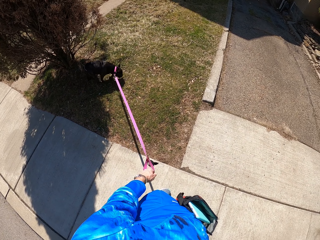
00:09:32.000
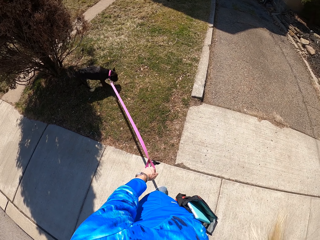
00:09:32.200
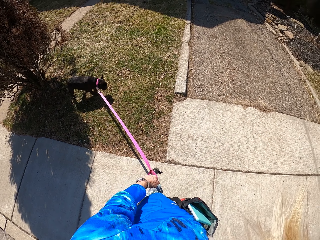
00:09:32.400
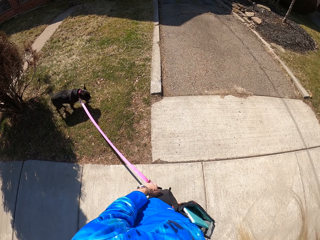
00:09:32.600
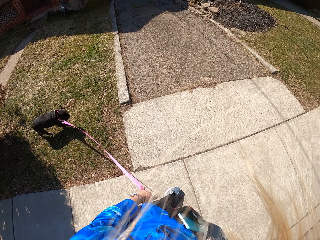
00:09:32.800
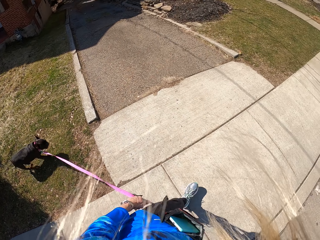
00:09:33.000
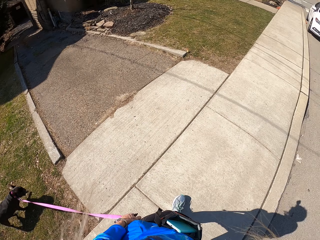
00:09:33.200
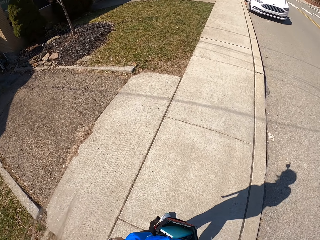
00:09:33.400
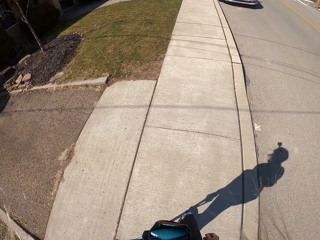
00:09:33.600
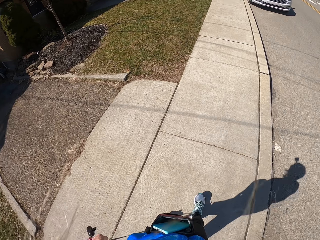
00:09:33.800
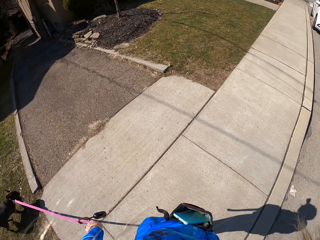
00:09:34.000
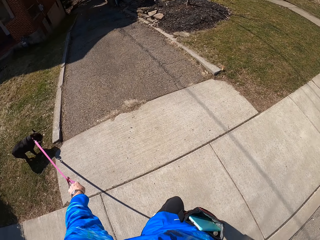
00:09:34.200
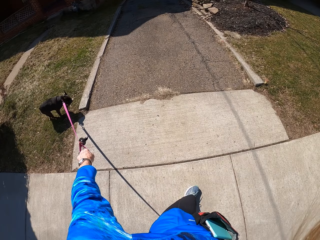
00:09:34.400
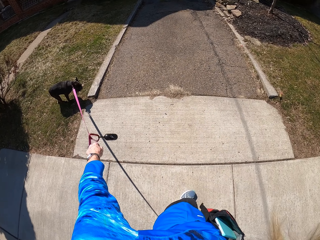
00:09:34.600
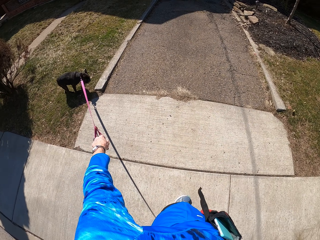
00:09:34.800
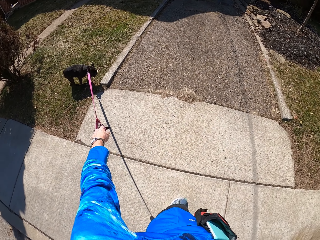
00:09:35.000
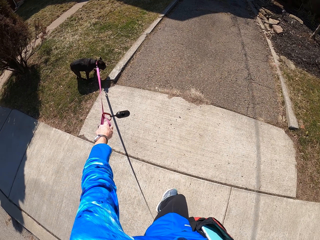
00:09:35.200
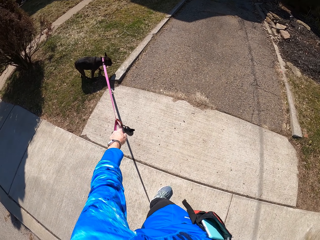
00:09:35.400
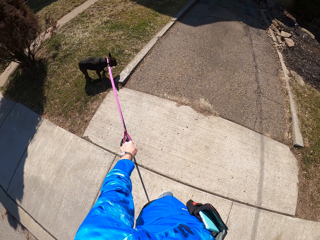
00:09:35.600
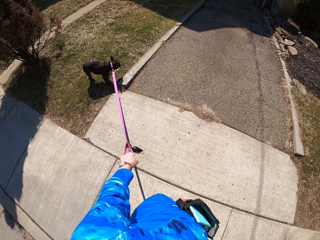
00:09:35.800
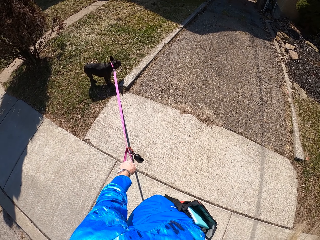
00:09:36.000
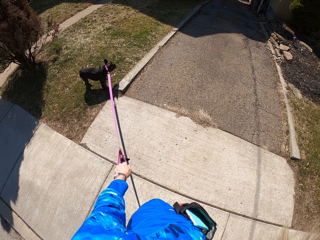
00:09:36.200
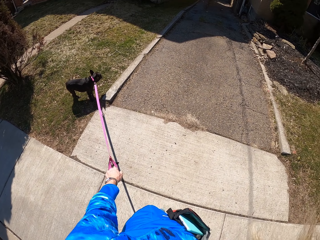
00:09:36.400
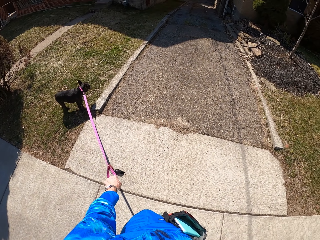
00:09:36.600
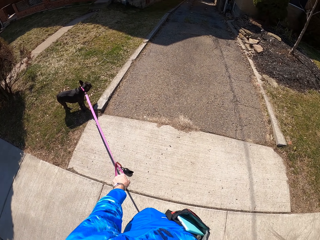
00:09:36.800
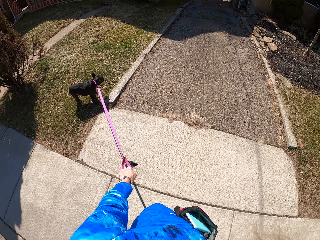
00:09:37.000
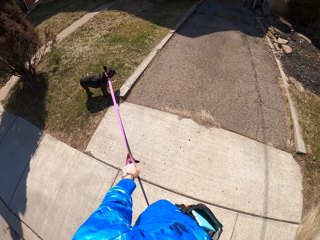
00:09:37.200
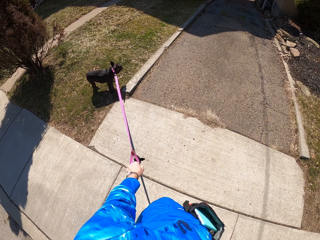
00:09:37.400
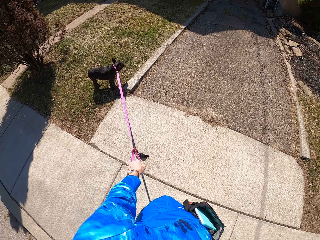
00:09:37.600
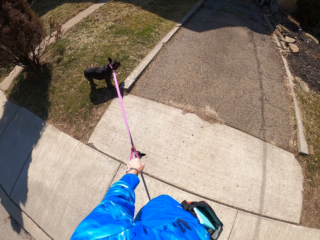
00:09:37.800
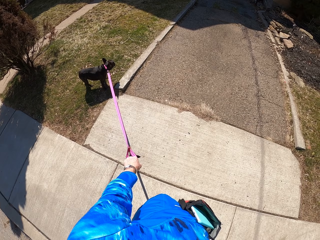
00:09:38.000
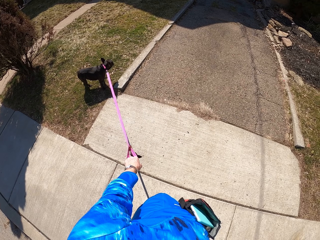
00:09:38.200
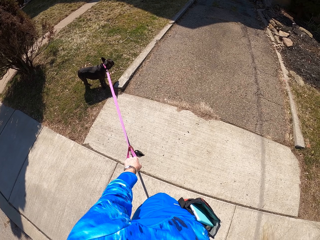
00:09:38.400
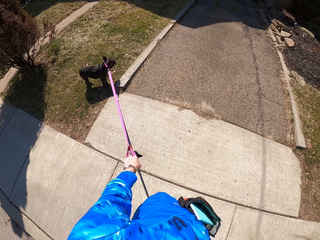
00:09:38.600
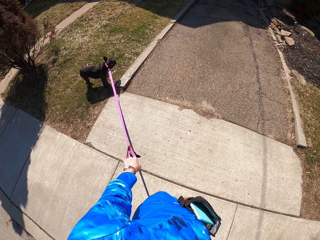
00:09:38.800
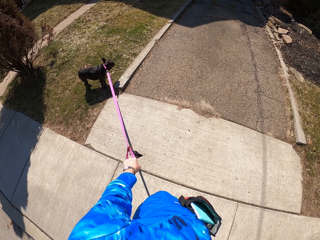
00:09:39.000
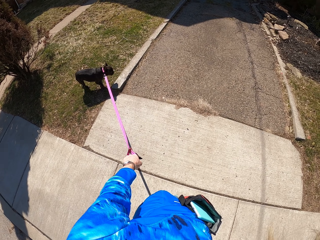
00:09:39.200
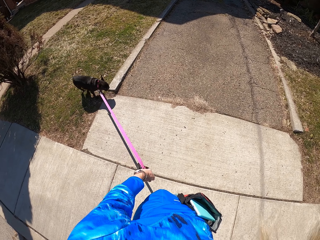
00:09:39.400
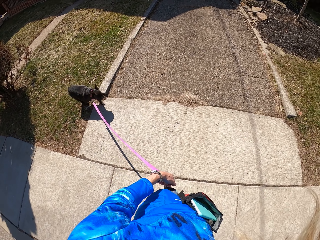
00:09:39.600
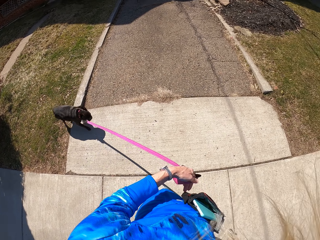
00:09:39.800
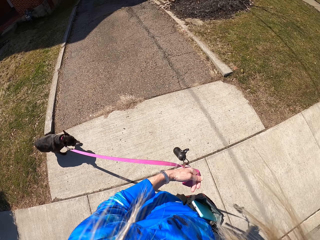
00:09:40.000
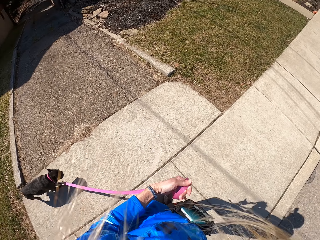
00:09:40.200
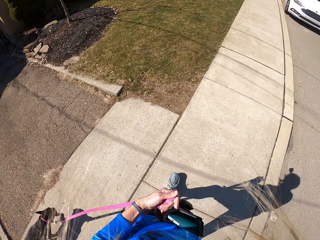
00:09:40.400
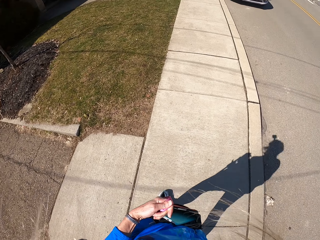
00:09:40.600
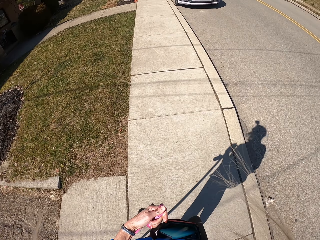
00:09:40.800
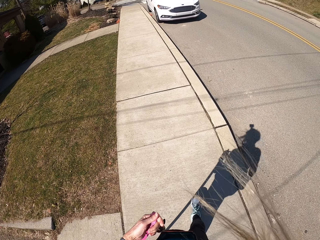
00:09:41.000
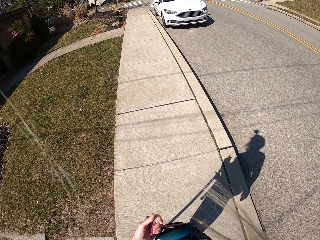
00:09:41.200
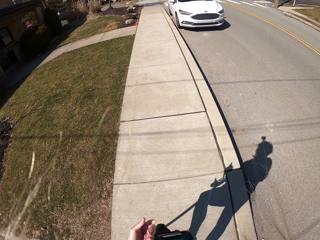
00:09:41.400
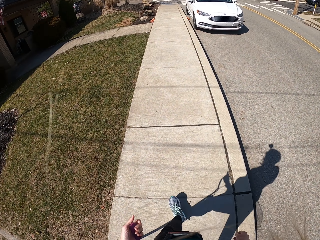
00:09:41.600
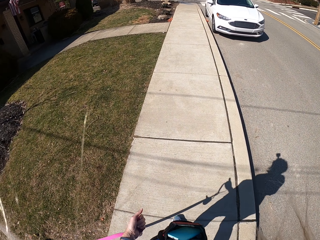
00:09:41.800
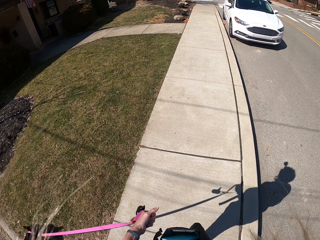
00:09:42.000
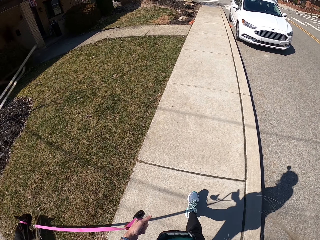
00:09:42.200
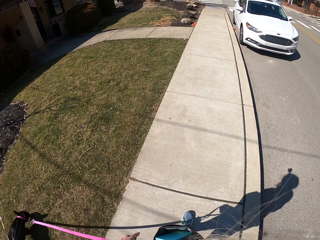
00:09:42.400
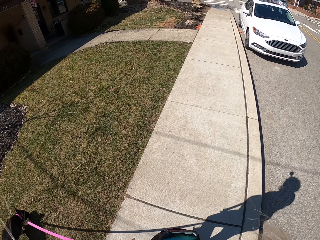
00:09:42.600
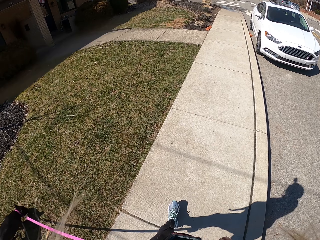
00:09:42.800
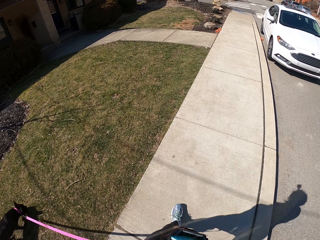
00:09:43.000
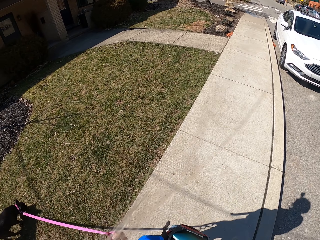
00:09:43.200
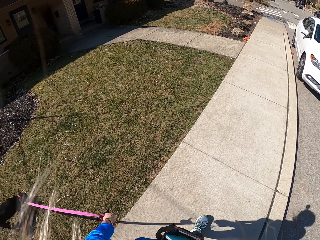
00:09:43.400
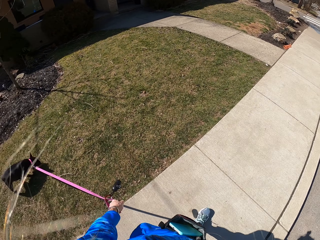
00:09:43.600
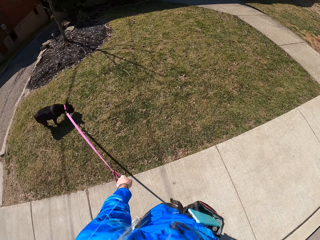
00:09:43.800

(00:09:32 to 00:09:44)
The camera wearer looks at the pet. They pull a dog leash. They walk along the road.

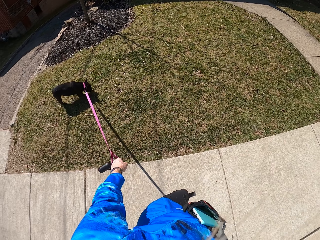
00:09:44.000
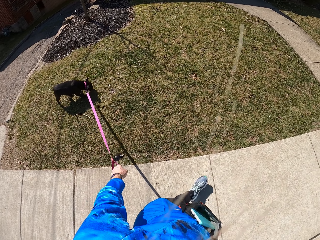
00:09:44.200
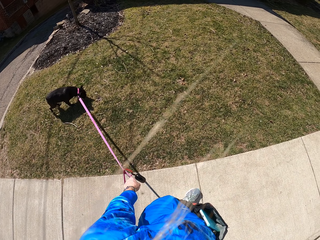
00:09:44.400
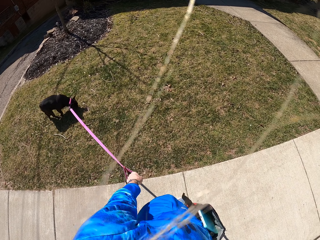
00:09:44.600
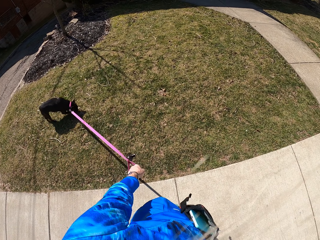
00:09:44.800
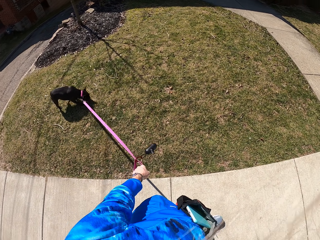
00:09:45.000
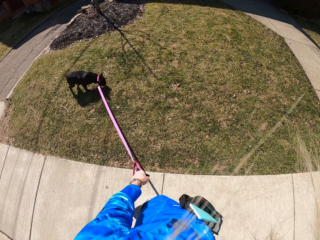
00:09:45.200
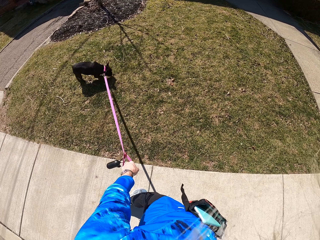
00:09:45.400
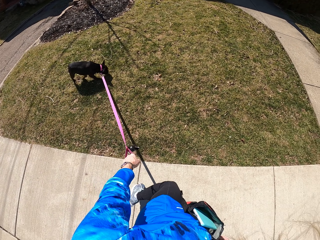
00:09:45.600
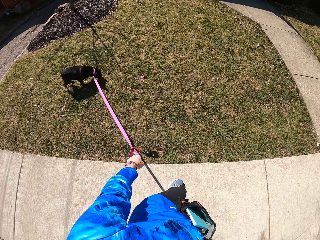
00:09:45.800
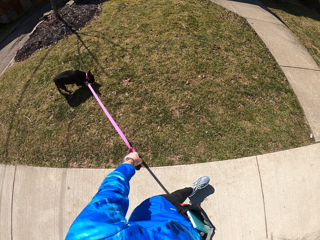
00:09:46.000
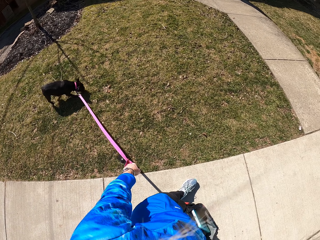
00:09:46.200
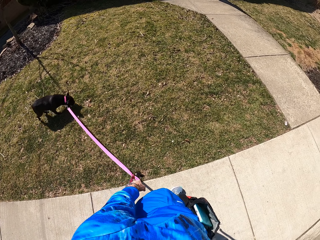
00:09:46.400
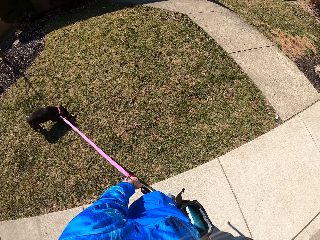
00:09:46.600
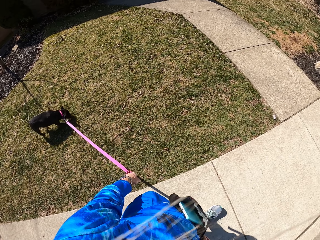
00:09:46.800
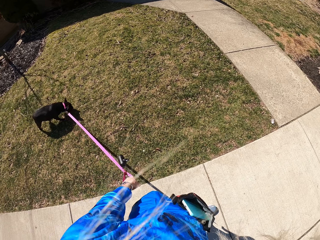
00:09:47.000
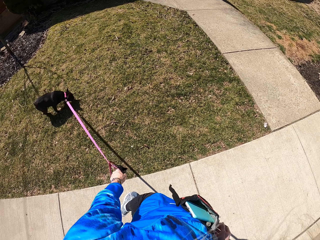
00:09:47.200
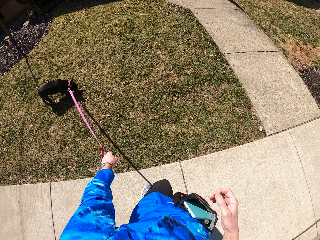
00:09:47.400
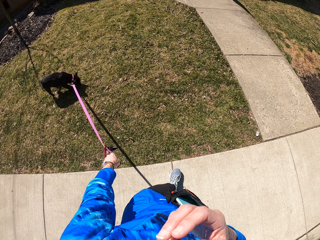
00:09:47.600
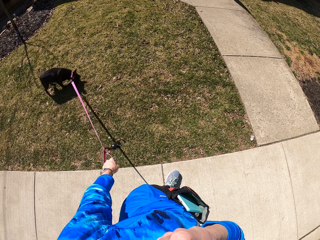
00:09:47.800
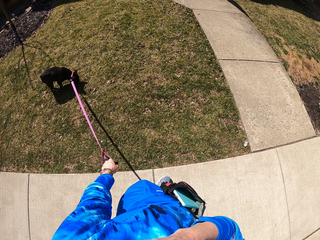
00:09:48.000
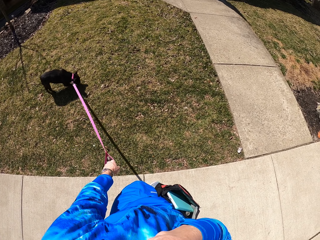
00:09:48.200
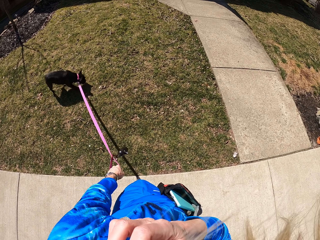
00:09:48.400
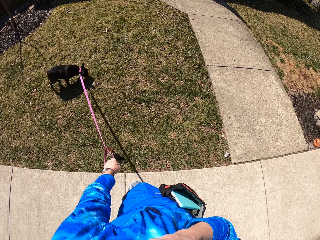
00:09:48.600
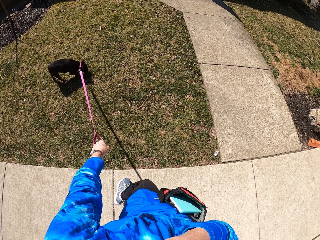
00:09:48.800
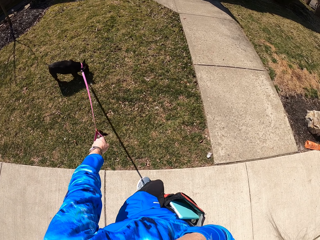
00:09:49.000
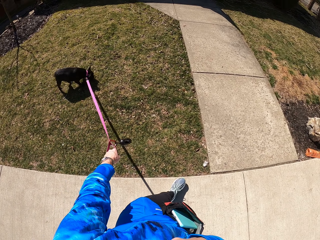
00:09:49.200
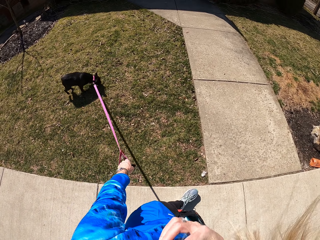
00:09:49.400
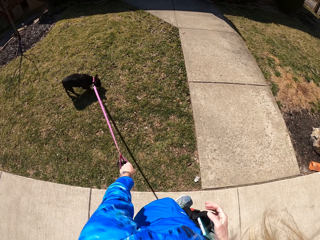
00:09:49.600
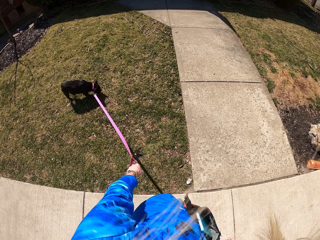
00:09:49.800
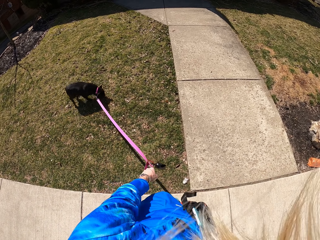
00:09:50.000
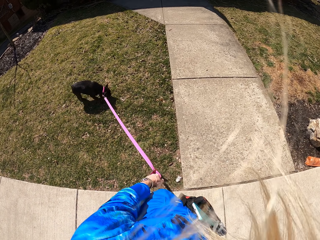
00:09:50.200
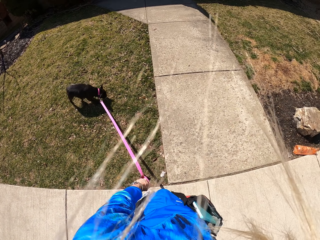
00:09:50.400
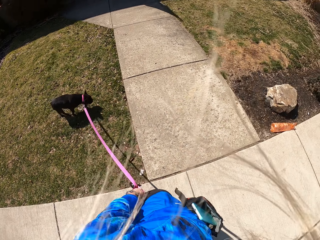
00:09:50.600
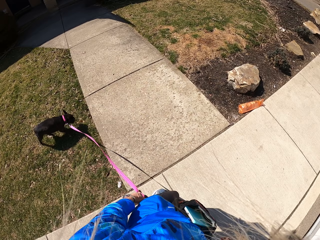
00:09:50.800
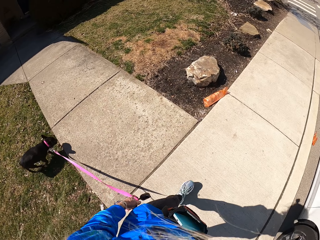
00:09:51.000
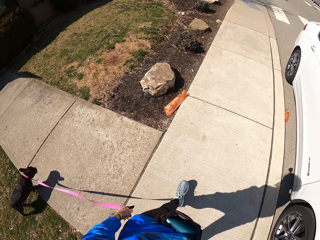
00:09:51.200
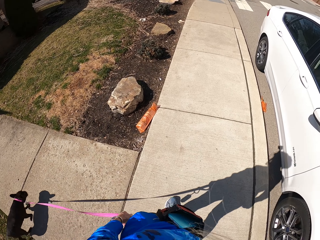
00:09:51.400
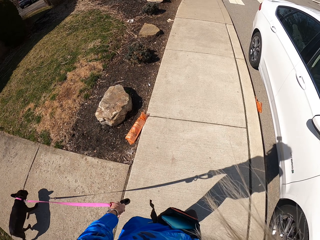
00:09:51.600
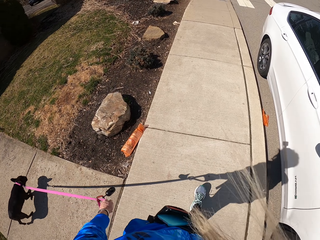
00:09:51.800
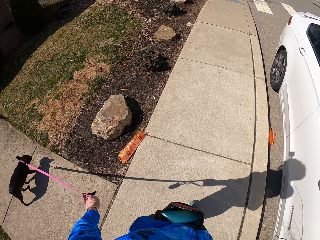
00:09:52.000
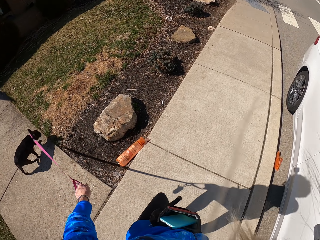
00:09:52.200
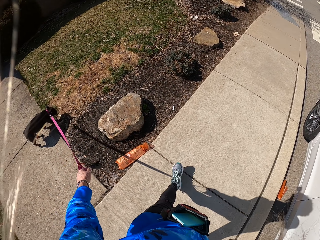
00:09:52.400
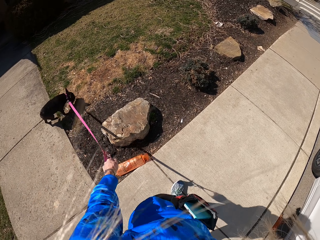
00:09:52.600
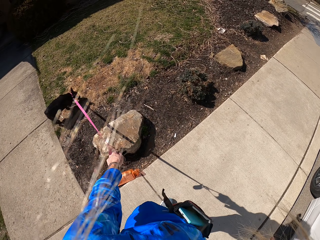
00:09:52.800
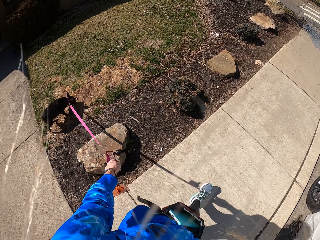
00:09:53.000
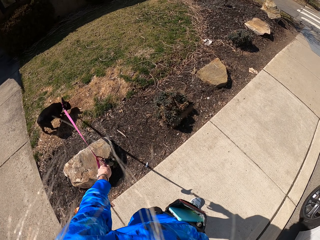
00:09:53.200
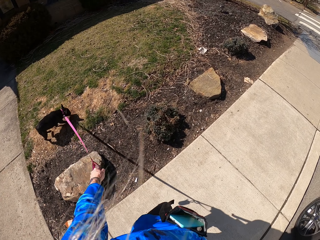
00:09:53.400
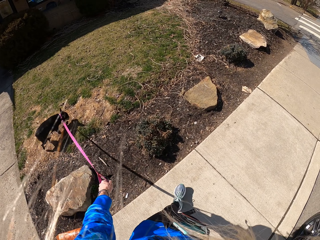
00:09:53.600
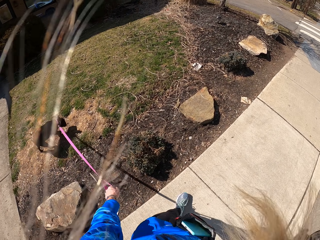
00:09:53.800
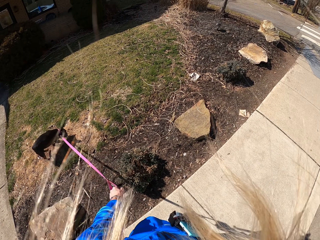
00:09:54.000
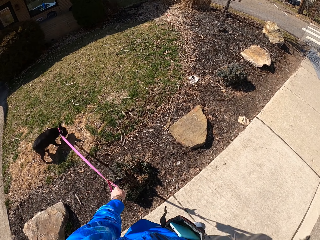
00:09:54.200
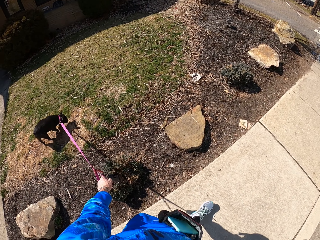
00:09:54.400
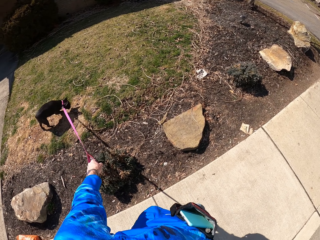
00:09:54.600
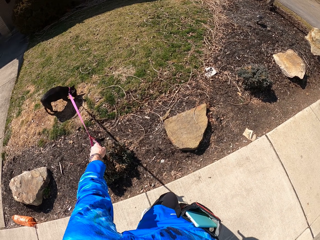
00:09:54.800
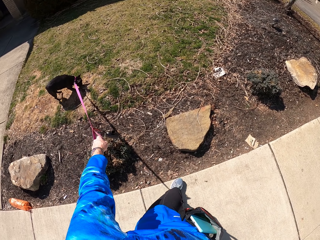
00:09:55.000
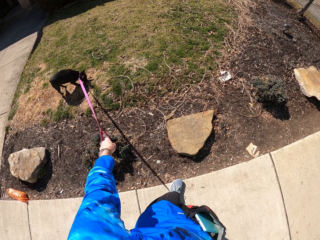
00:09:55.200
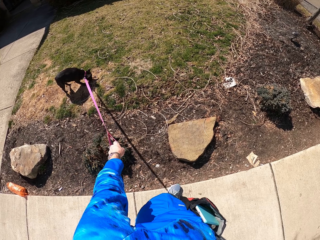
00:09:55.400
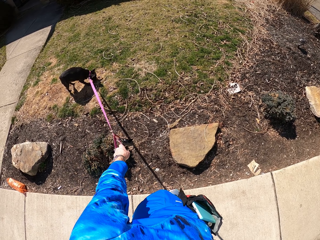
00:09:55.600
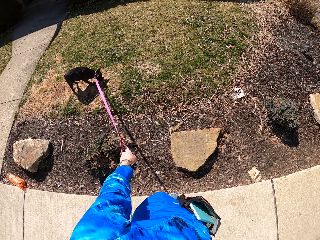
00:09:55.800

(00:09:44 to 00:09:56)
The camera wearer looks at the pet. He walks along the road. He touches his face. He moves the right hand. He walks along the road.
